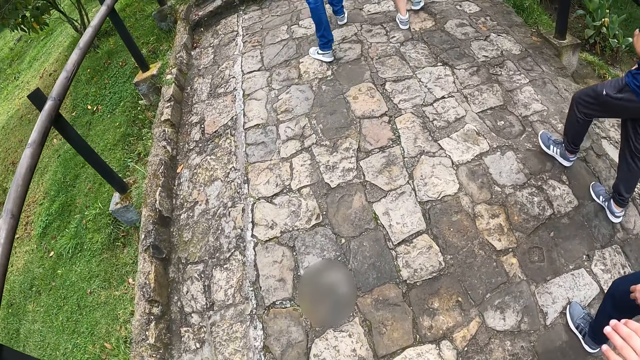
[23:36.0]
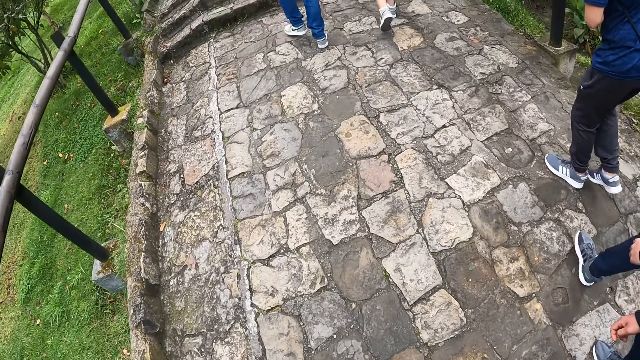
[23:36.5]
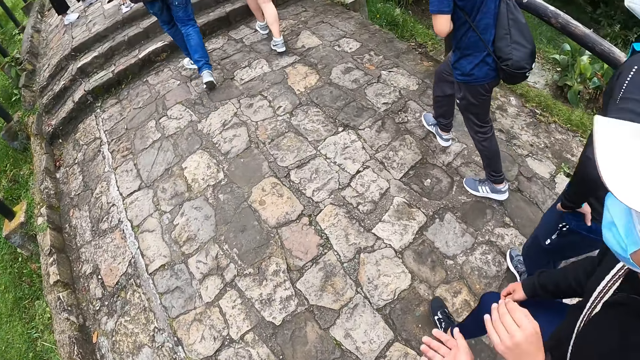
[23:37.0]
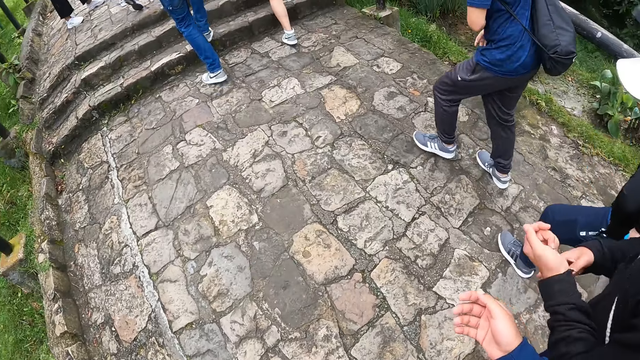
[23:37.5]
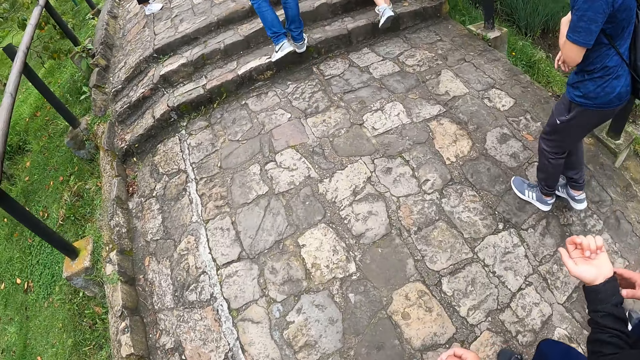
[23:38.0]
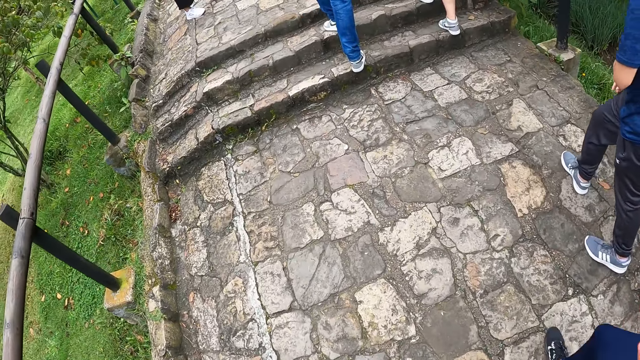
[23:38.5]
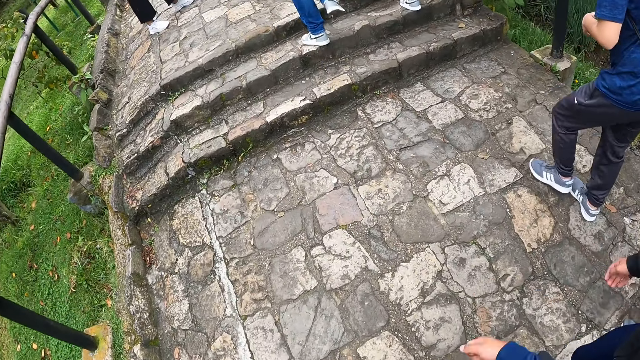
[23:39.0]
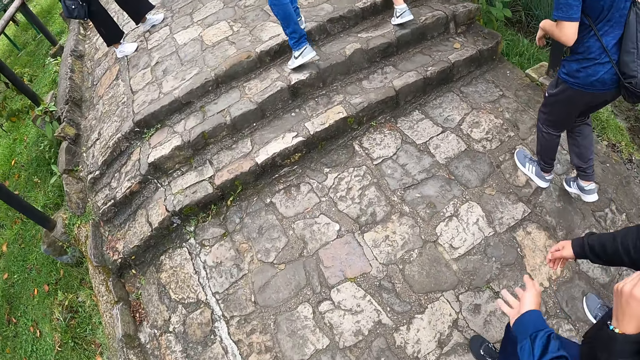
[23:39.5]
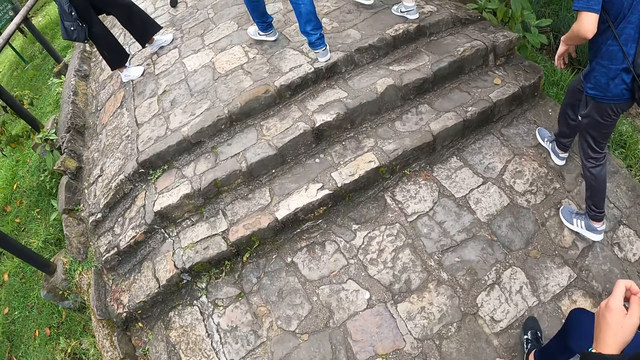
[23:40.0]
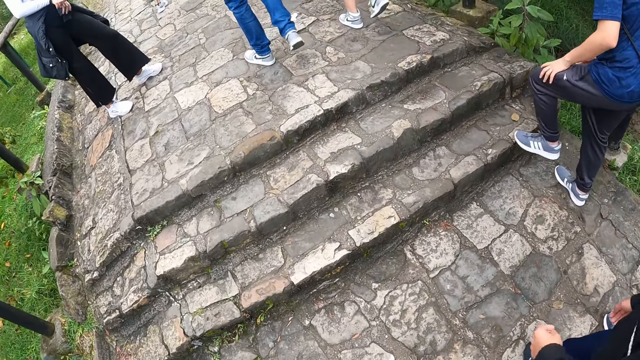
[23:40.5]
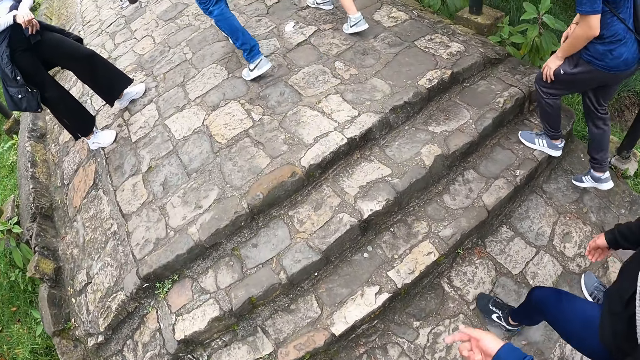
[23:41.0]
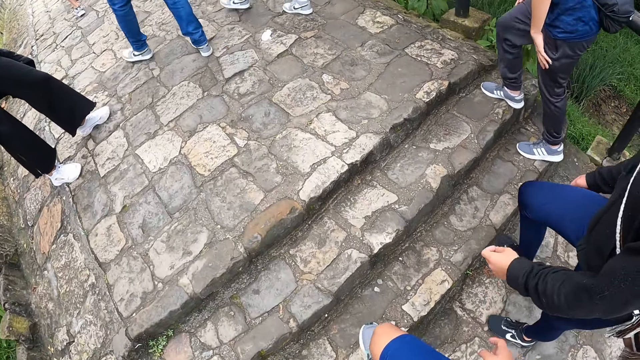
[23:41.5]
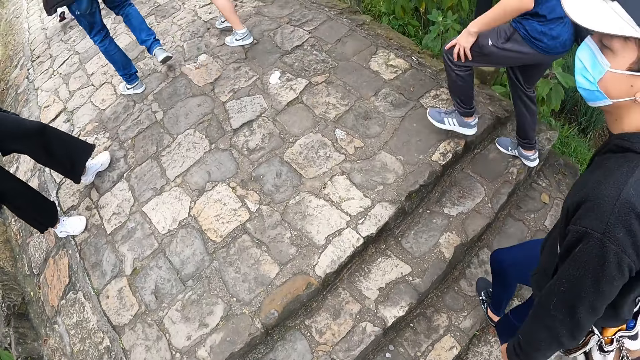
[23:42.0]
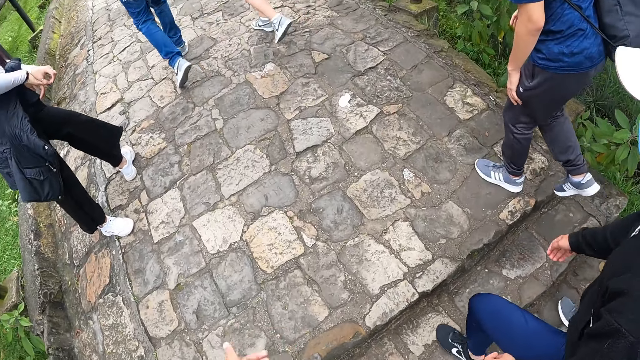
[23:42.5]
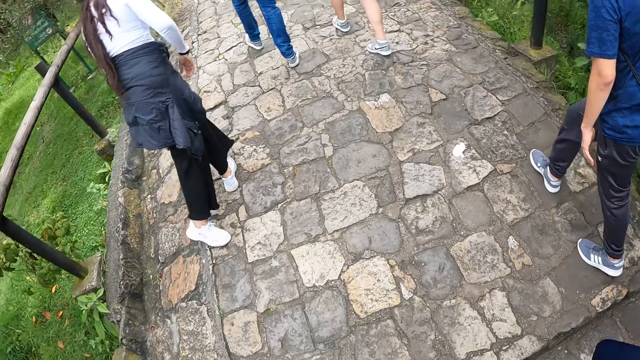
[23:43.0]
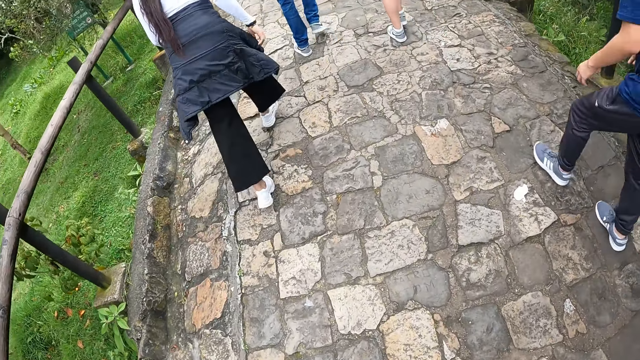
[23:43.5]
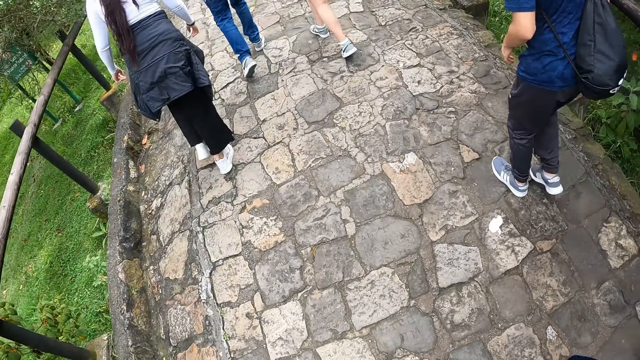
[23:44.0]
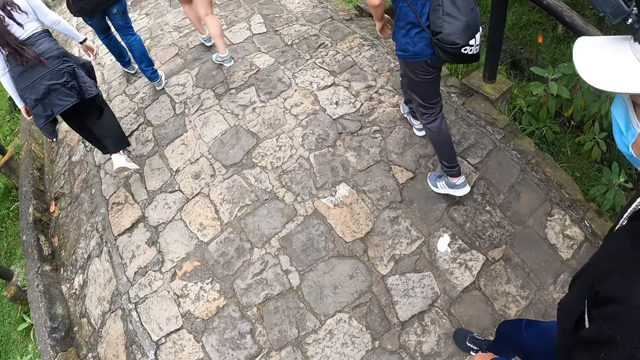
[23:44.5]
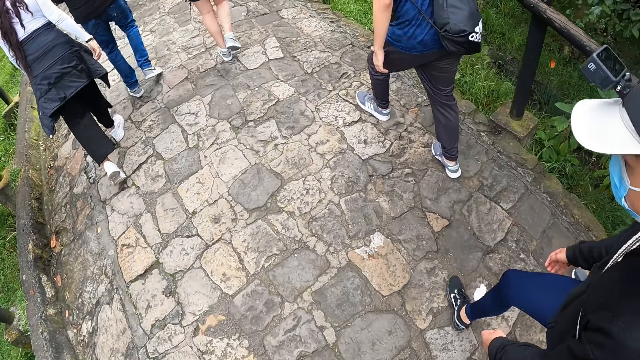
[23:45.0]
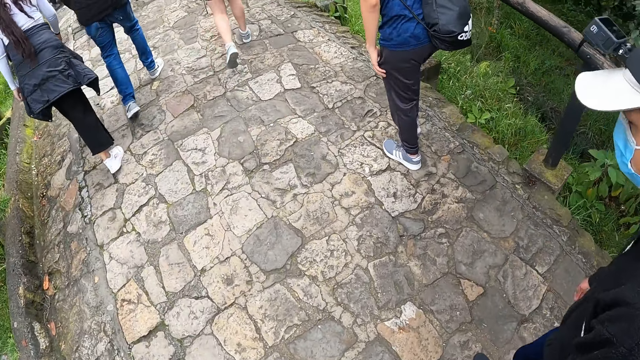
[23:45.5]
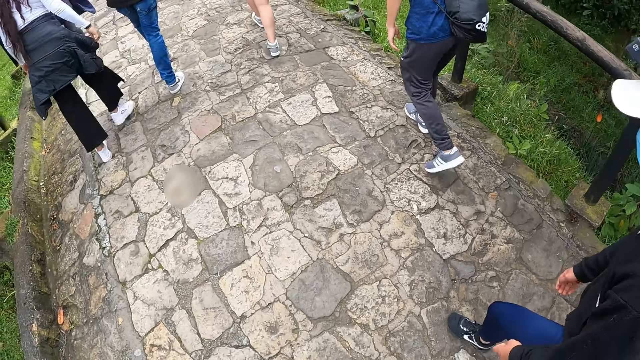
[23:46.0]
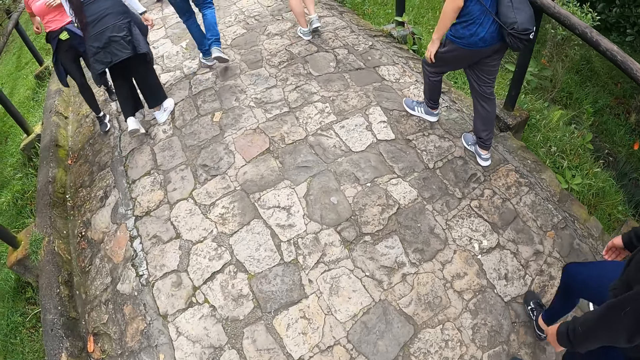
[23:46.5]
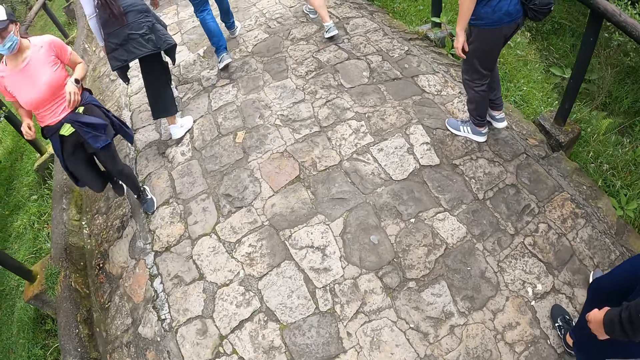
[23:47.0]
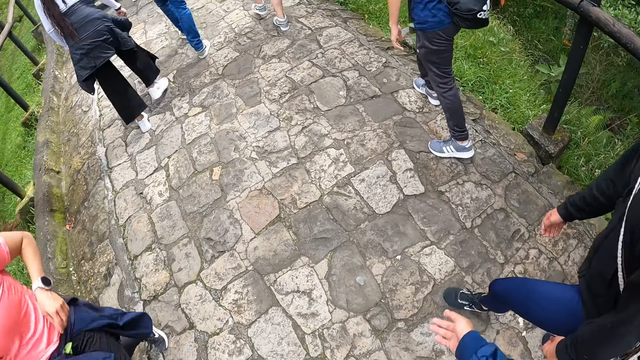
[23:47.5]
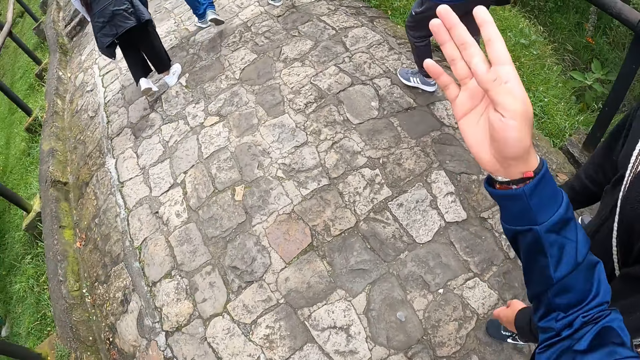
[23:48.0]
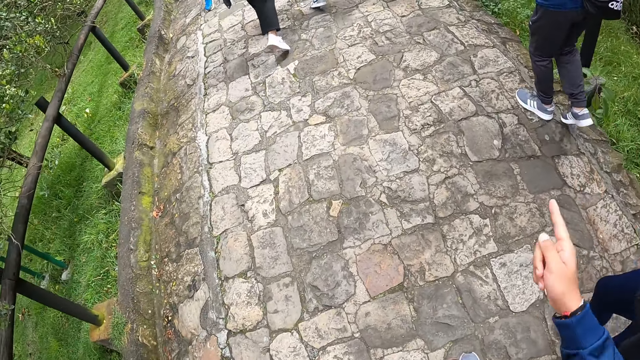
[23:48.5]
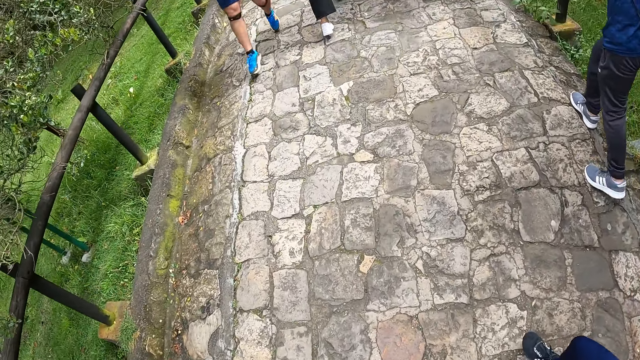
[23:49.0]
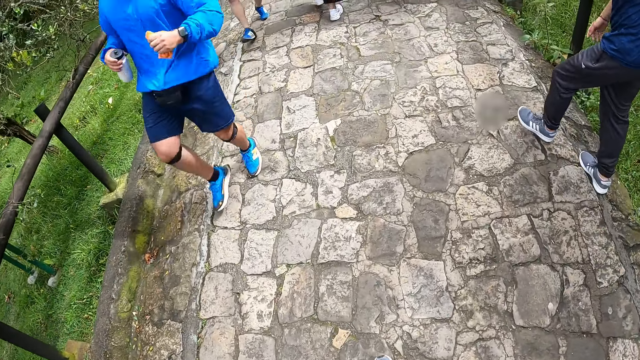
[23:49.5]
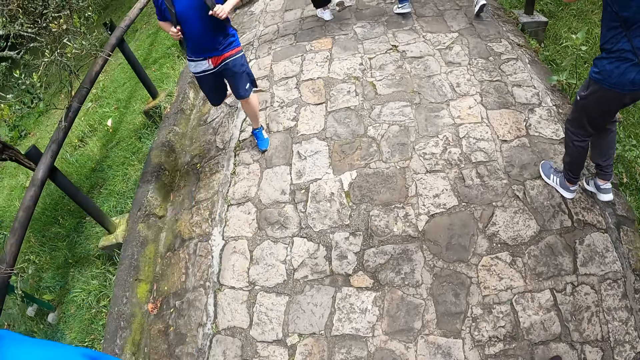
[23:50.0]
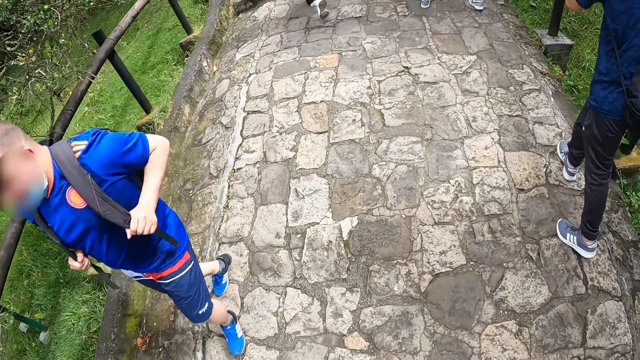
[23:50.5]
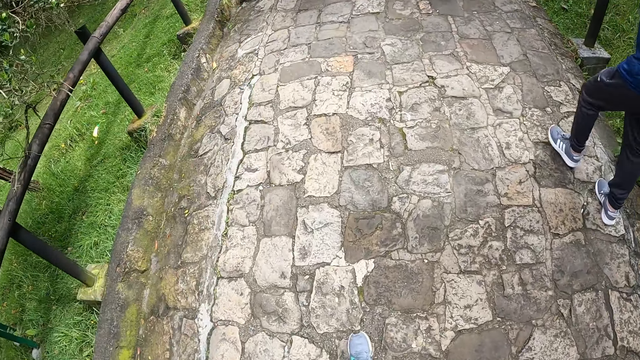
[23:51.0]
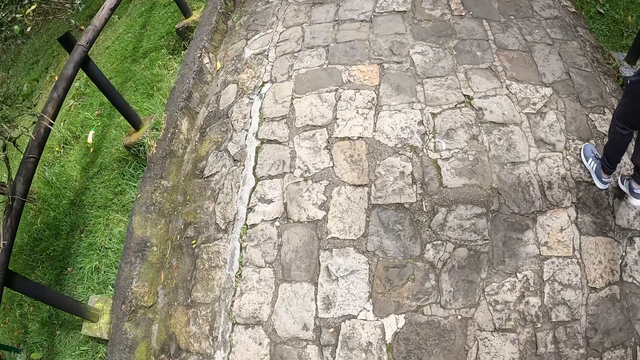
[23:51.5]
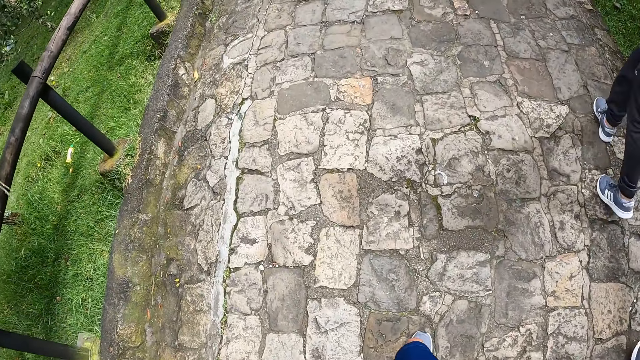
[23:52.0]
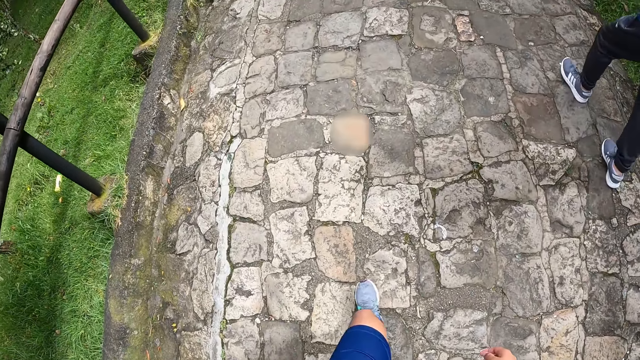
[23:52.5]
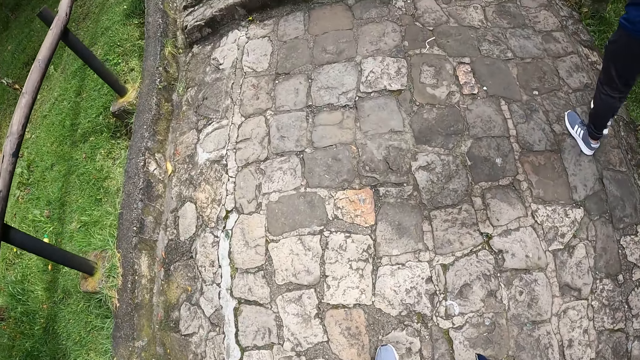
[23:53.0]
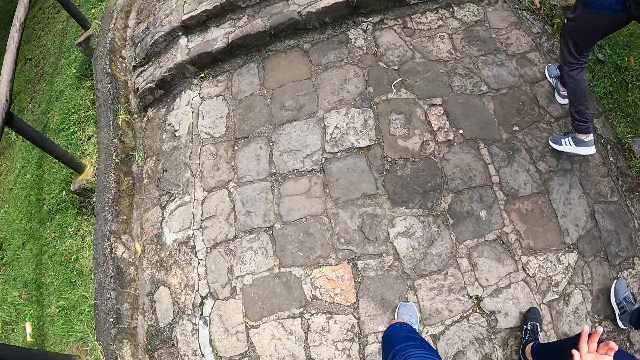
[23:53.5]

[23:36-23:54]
A person moves the hand. The camera wearer interacts with a group of people. The person walks around. The camera wearer moves the hand and walks around. They move the hand again. The person stares at the camera wearer. The camera wearer stretches the hand and walks around.

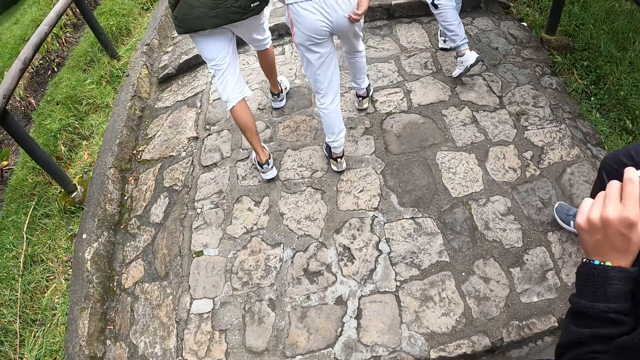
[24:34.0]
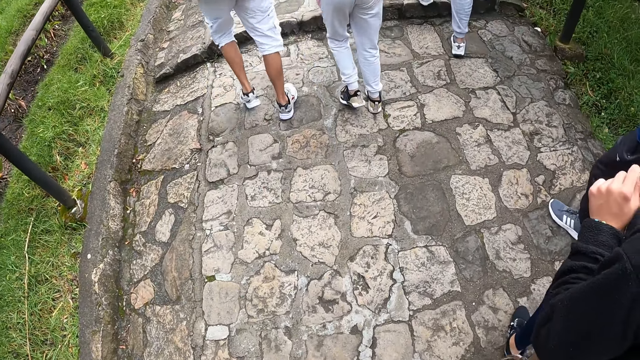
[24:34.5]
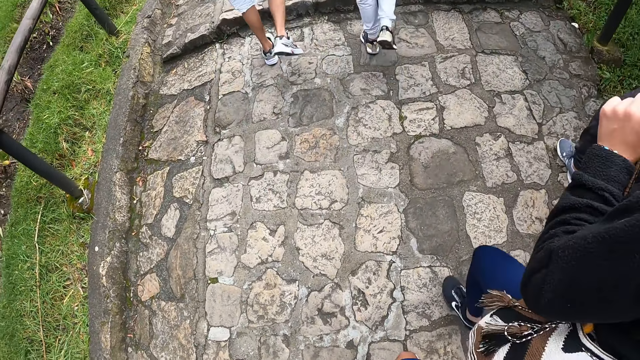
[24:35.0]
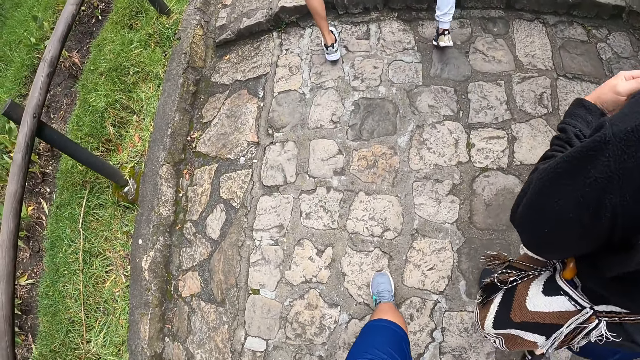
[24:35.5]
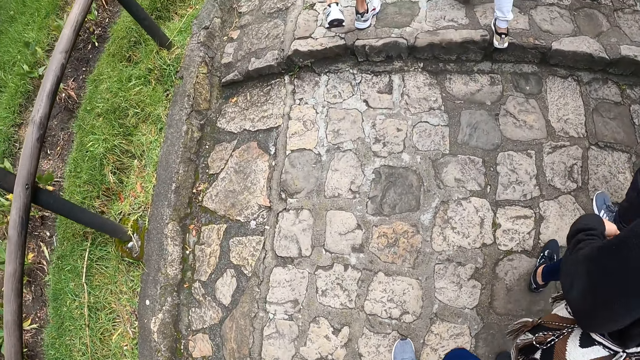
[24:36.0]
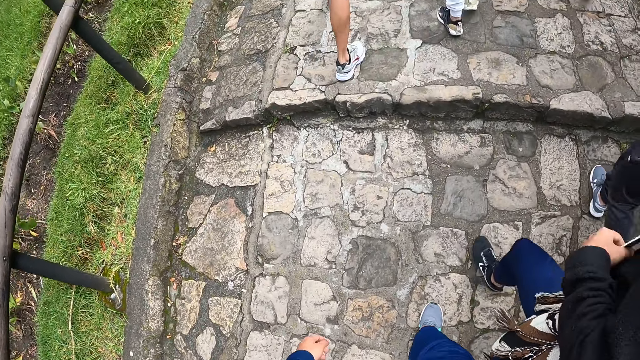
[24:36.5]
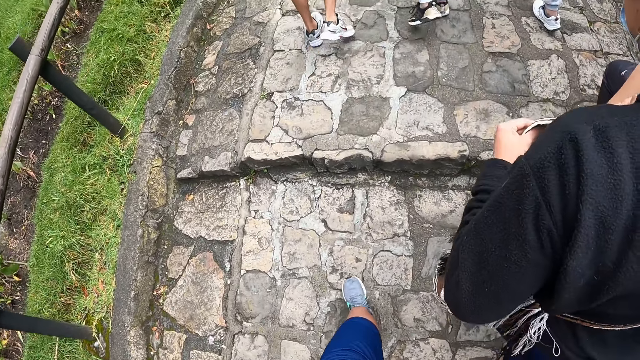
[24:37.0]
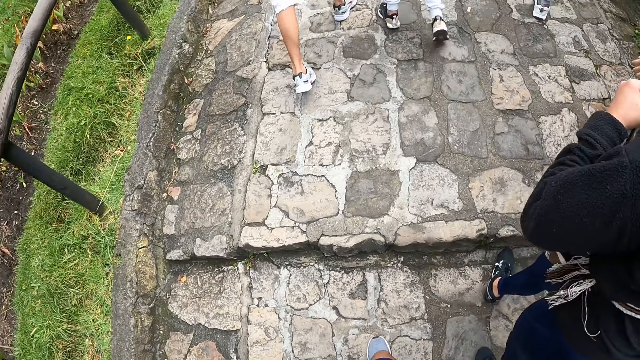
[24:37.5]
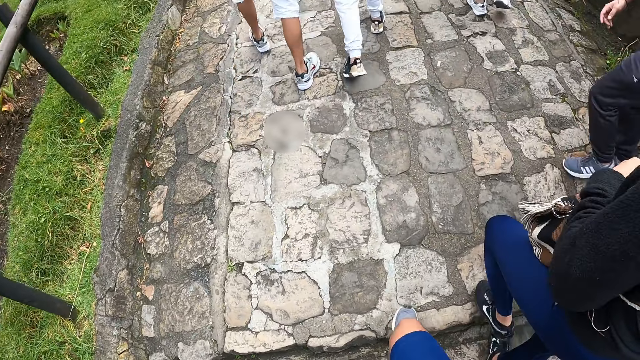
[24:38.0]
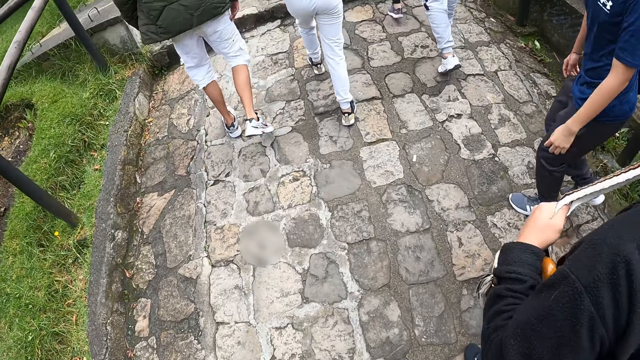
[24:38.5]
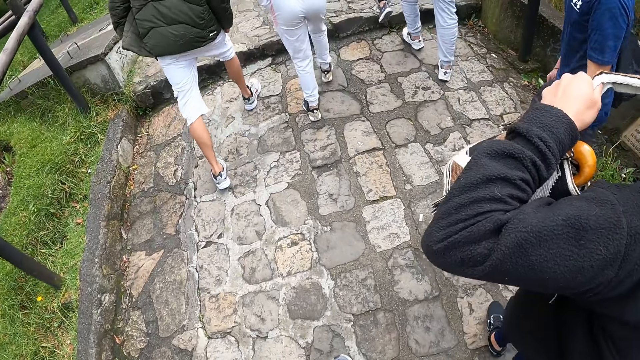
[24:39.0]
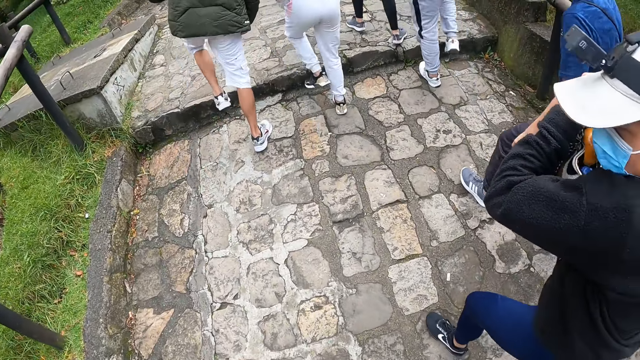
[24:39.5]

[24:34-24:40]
A man touches the cloth. The man walks around. The man takes off a bag around his shoulder with both hands.
